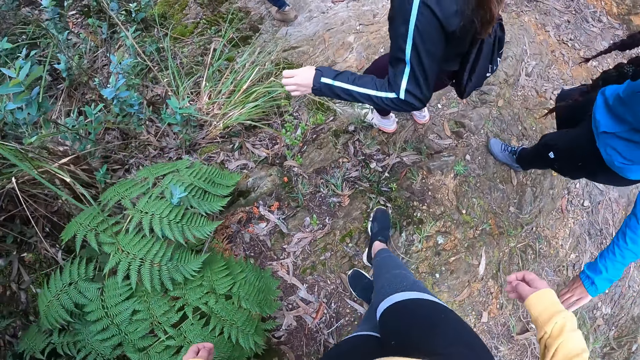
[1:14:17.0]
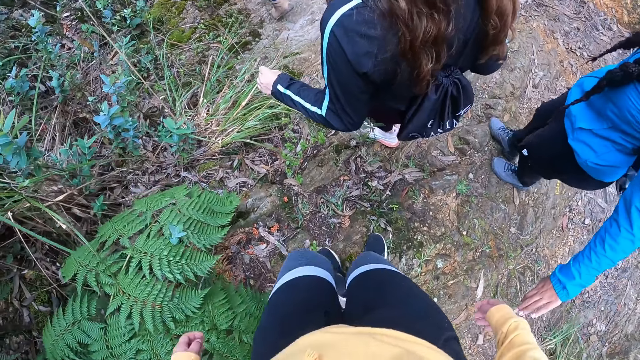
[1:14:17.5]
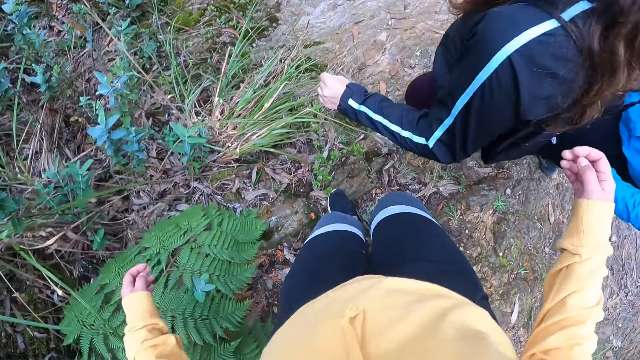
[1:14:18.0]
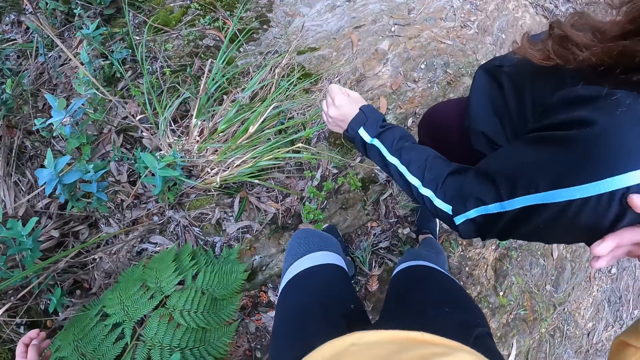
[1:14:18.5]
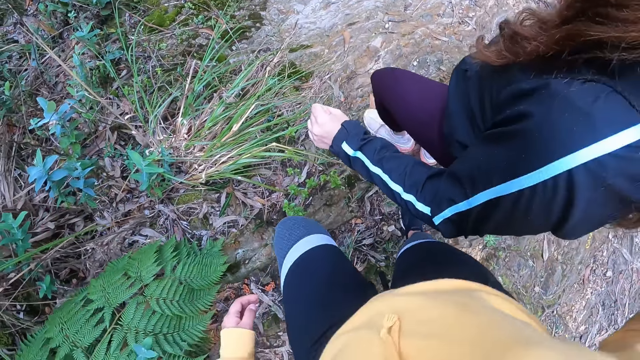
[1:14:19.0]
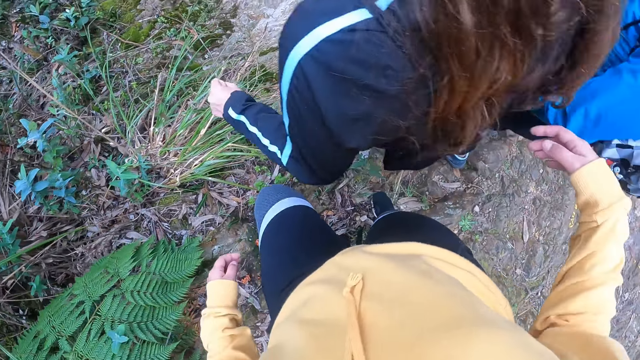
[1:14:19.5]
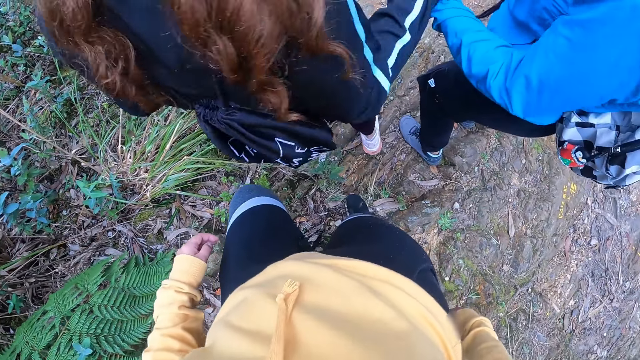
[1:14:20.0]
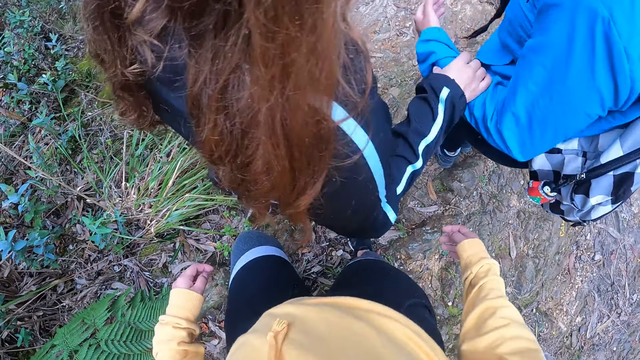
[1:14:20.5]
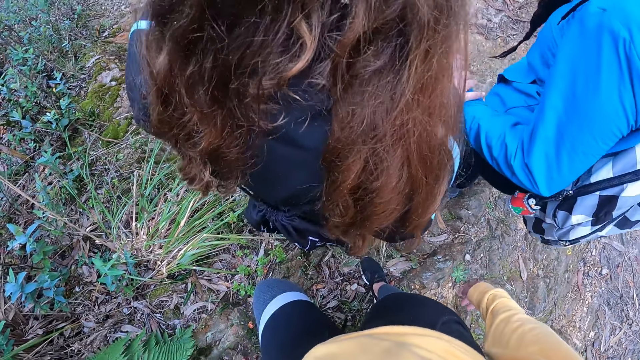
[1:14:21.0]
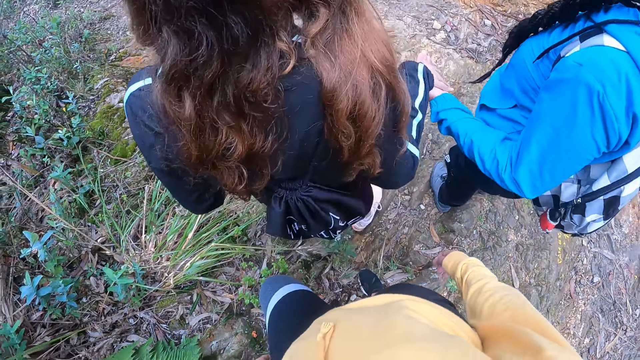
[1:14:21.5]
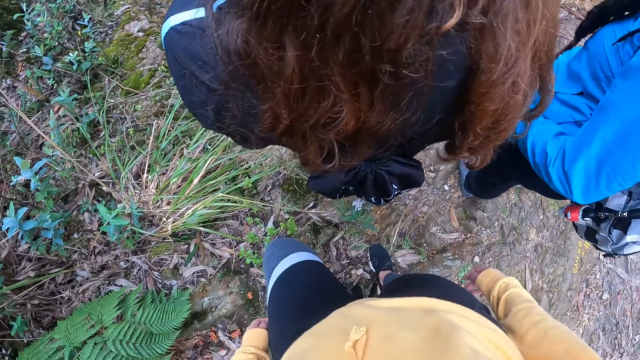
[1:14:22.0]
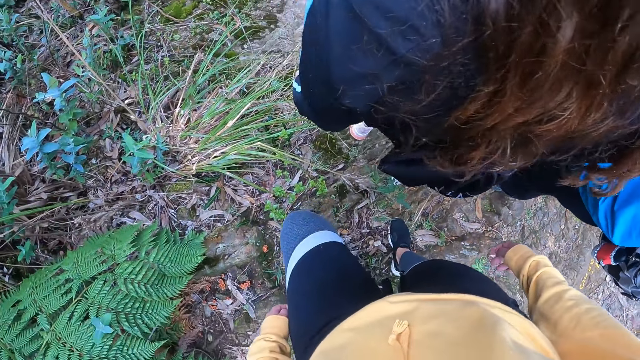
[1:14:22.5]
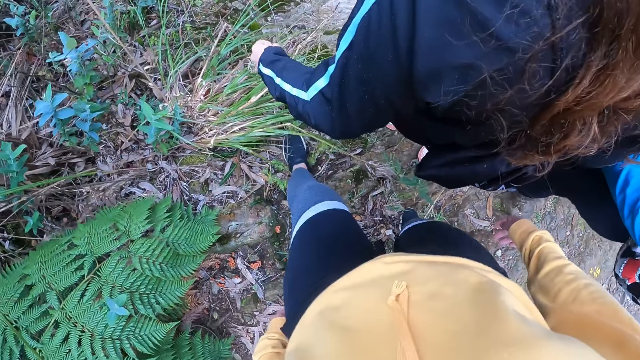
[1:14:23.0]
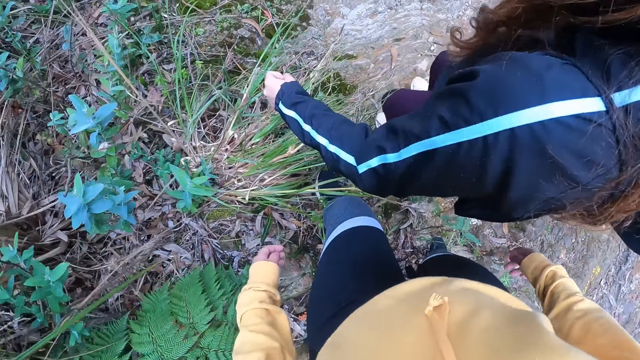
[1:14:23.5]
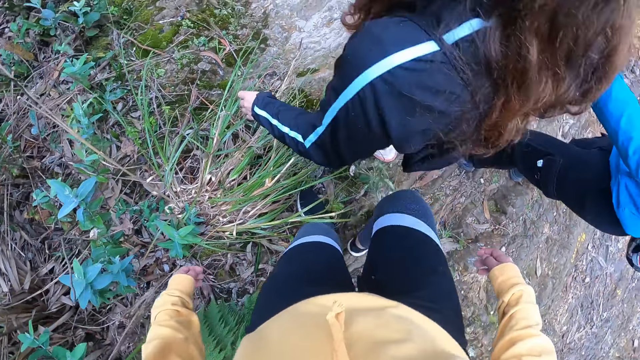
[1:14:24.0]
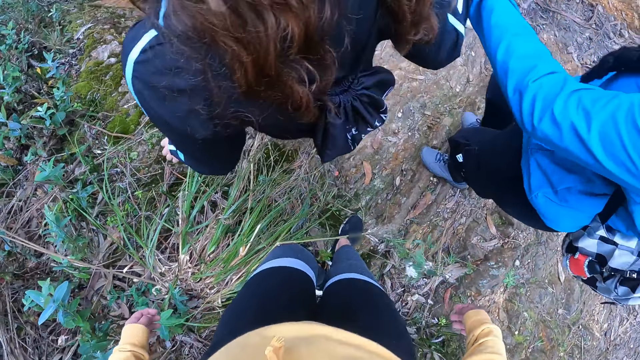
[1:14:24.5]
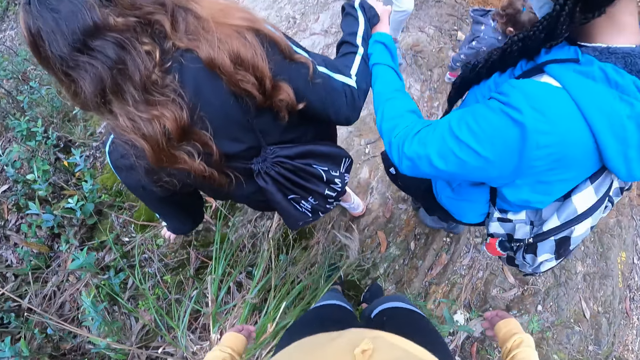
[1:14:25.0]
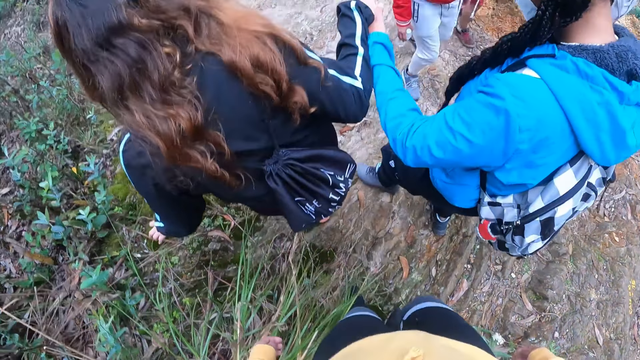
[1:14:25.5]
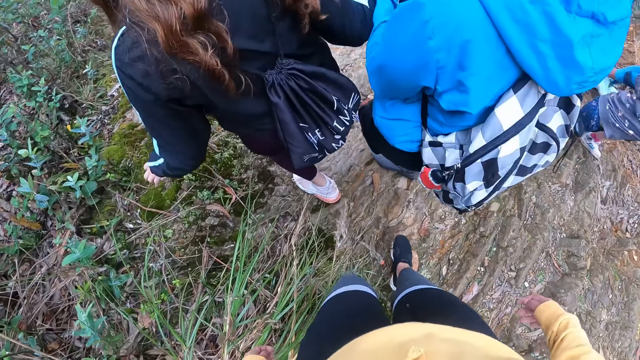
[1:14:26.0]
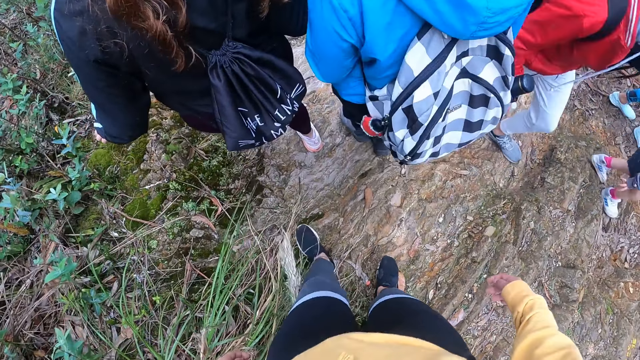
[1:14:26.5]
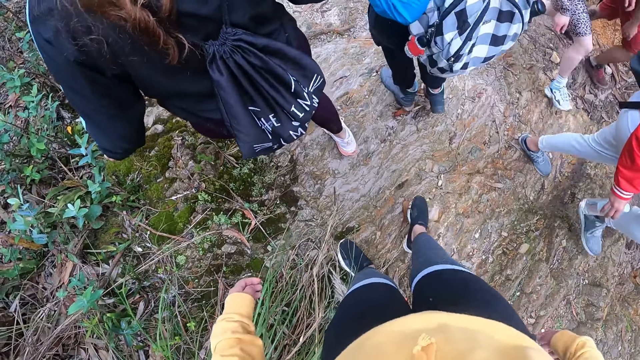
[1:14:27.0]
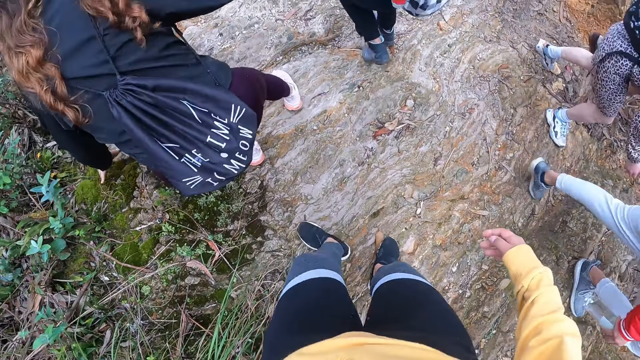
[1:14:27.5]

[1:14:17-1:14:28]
The camera wearer touches a hiker. The hiker holds the left hand of another hiker with her right hand. The other hiker walks together with the first hiker. The camera wearer holds the pack bag.

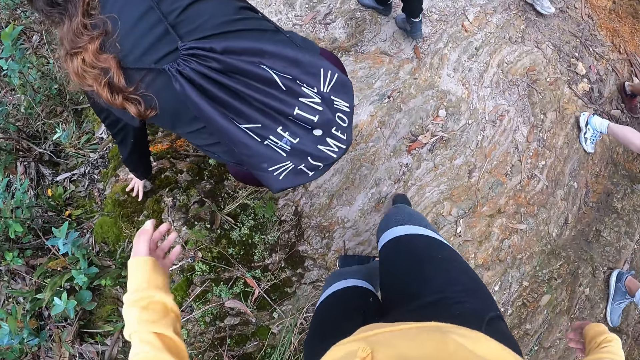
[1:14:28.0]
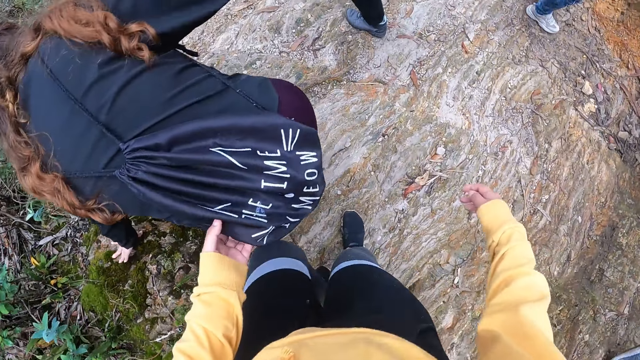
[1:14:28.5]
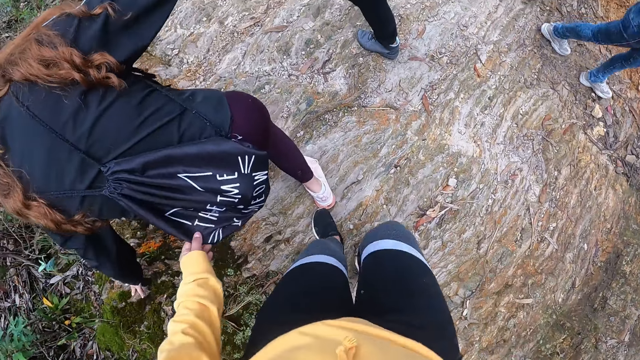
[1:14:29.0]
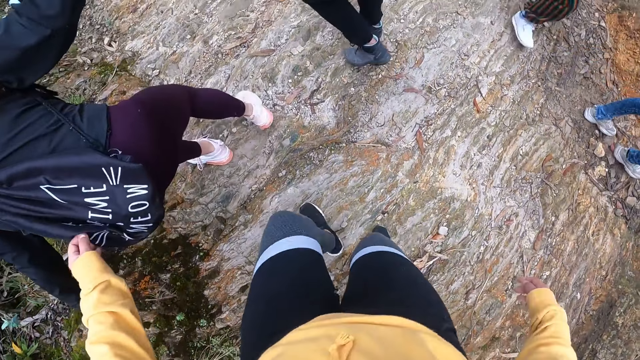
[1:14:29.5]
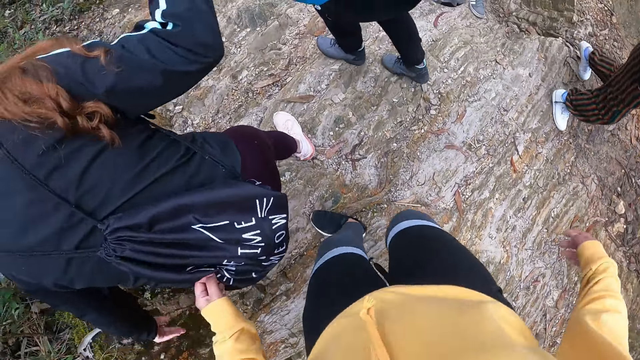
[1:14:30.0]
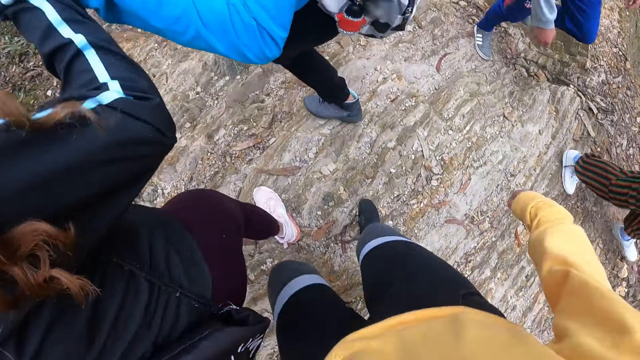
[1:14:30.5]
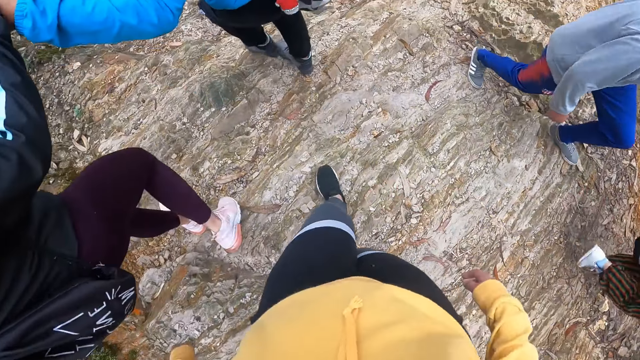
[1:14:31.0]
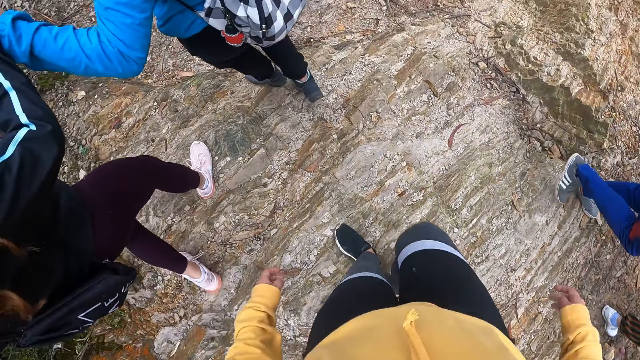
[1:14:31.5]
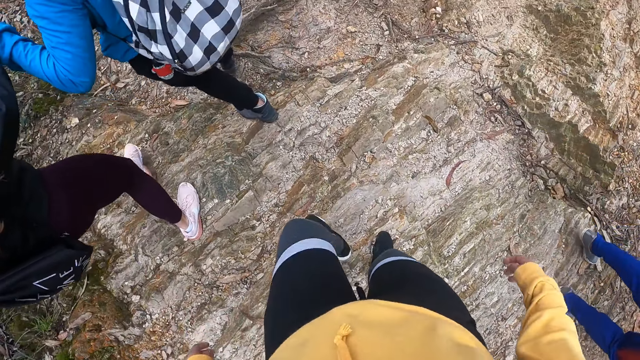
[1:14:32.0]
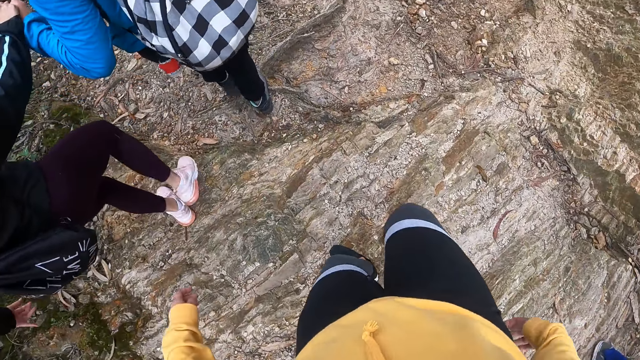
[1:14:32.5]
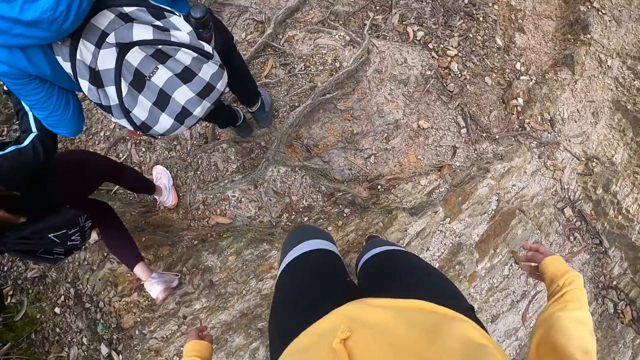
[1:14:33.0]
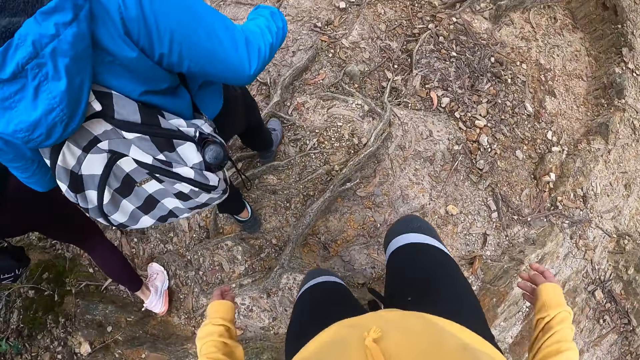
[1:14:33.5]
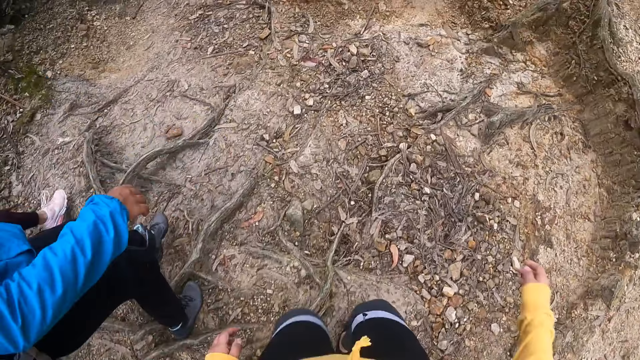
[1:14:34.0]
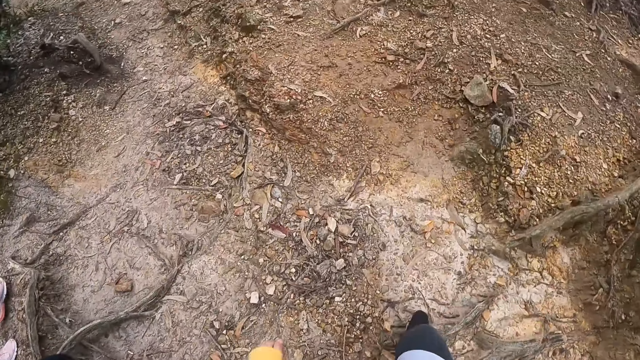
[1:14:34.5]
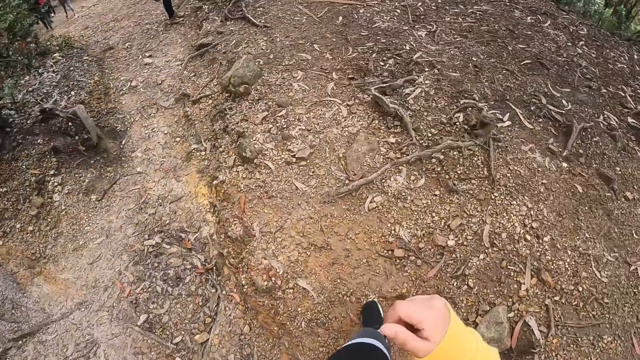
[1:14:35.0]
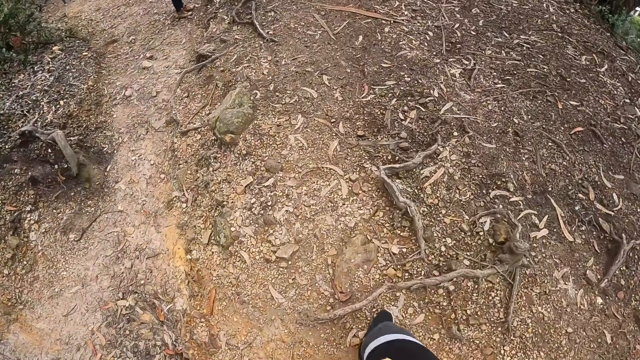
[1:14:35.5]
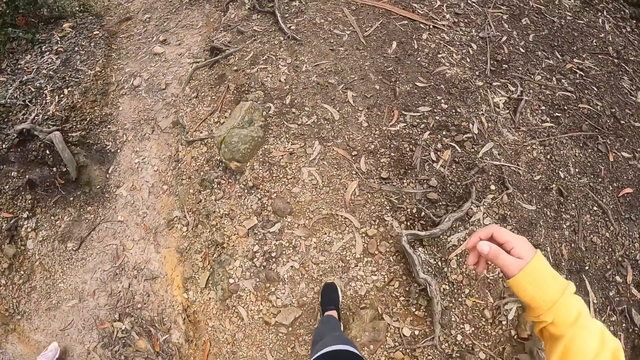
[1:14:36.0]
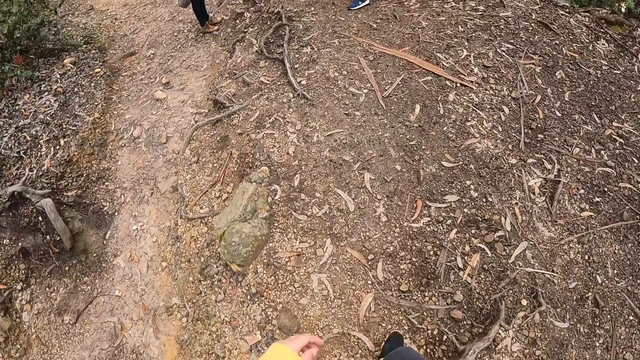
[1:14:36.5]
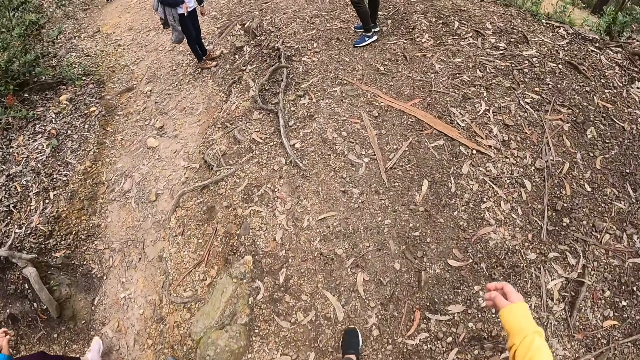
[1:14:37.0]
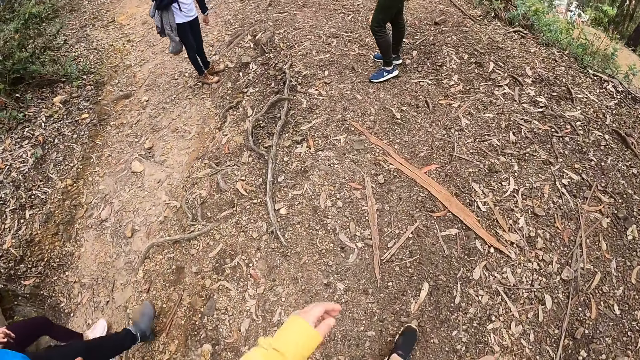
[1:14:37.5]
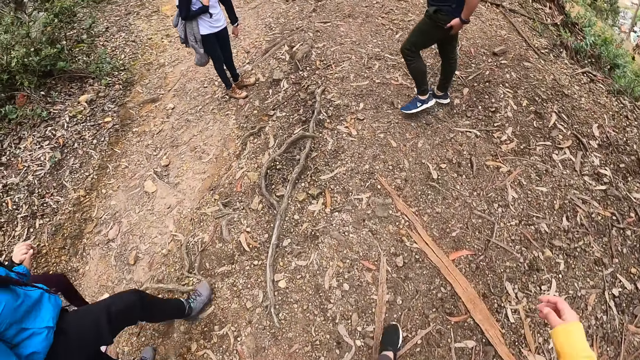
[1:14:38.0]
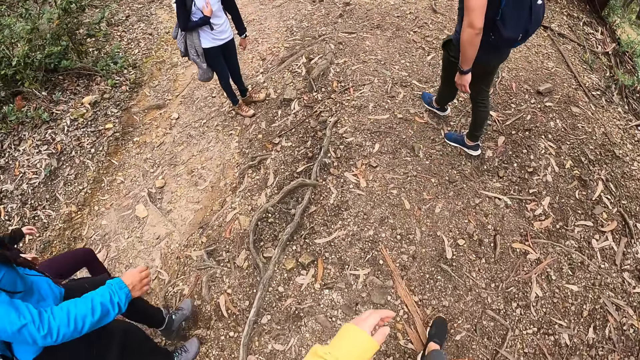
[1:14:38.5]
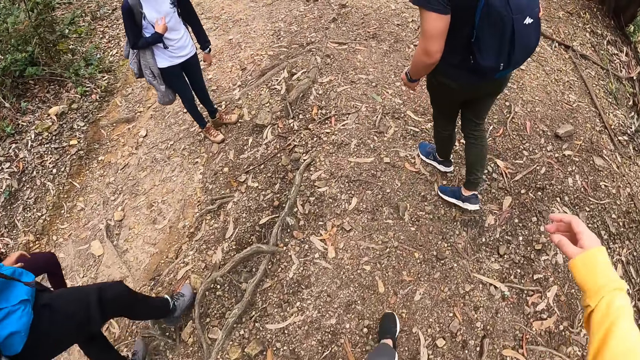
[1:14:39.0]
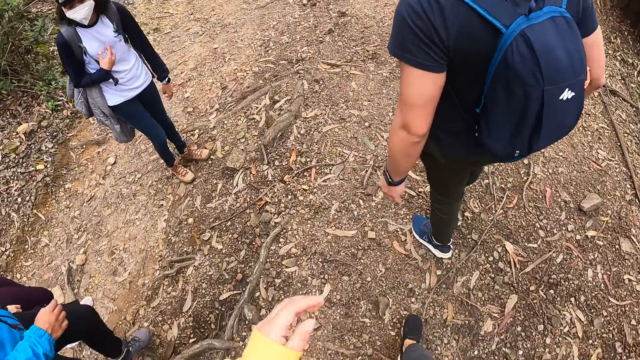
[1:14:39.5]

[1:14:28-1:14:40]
A person walks near another person. The camera wearer holds the backpack at the back of a hiker with her left hand. A third person walks near the second person. A fourth person walks near the second person. A fifth person walks near the second person.
